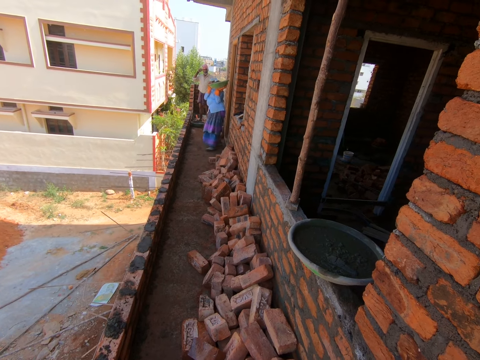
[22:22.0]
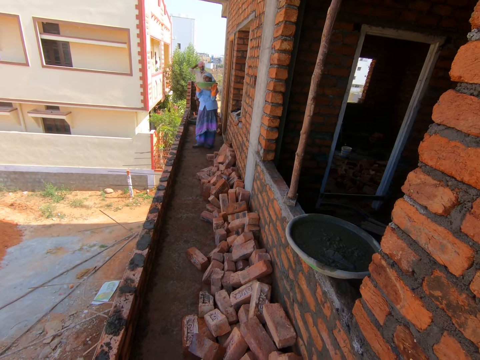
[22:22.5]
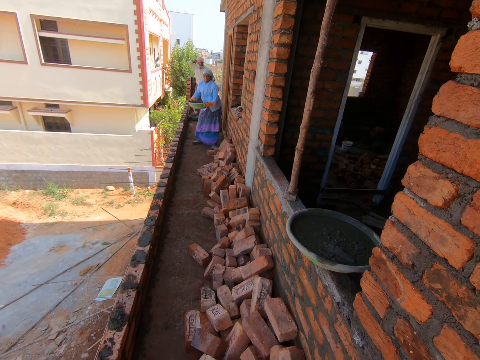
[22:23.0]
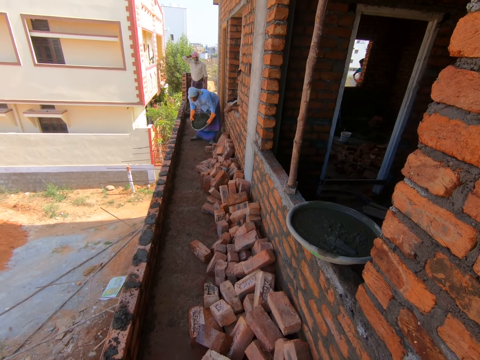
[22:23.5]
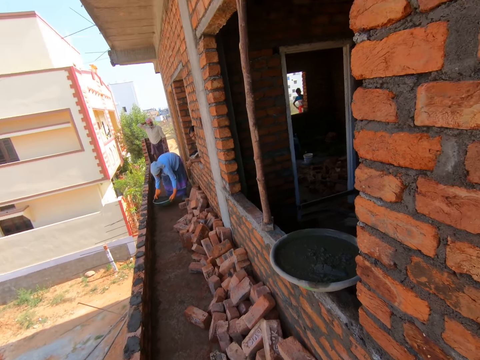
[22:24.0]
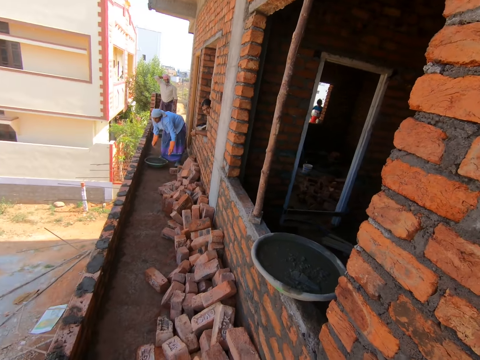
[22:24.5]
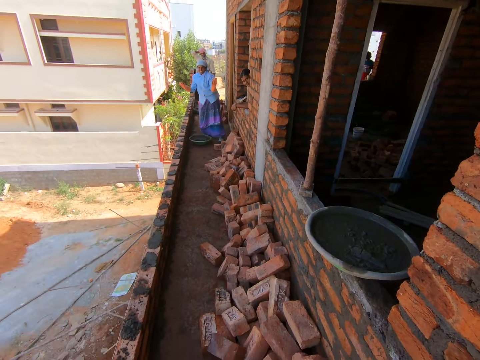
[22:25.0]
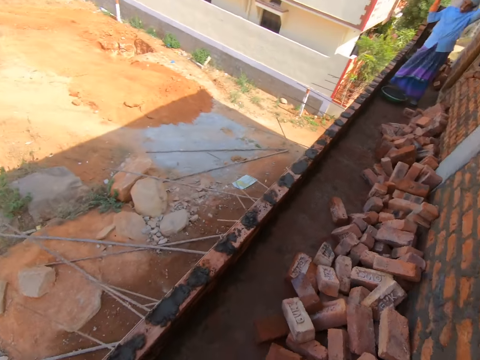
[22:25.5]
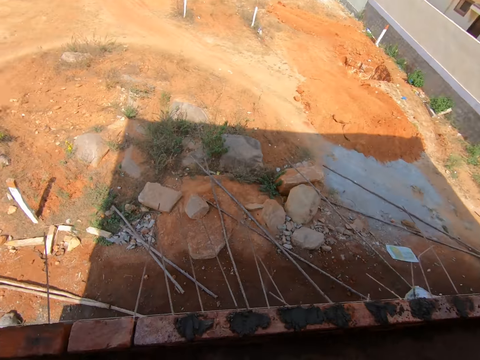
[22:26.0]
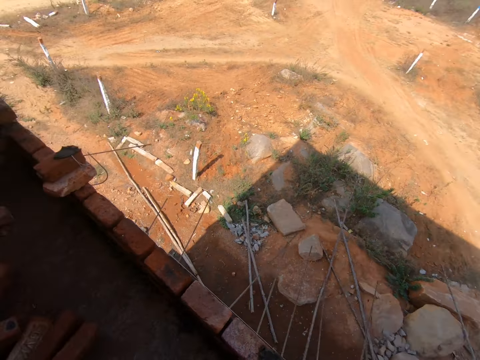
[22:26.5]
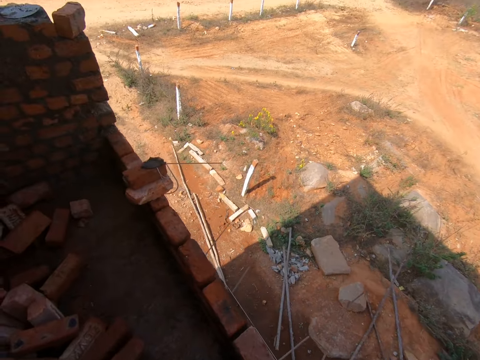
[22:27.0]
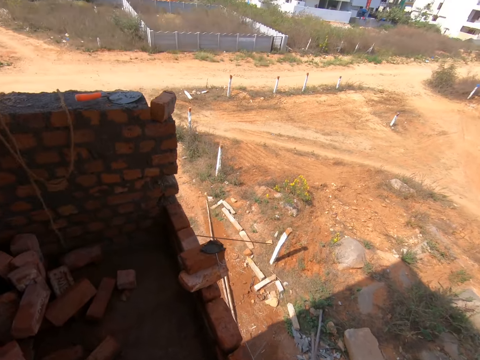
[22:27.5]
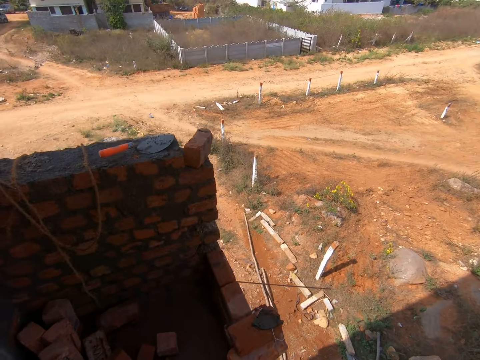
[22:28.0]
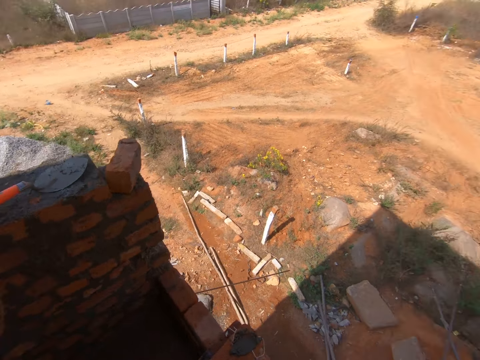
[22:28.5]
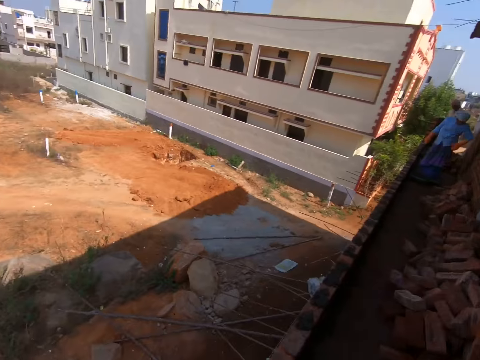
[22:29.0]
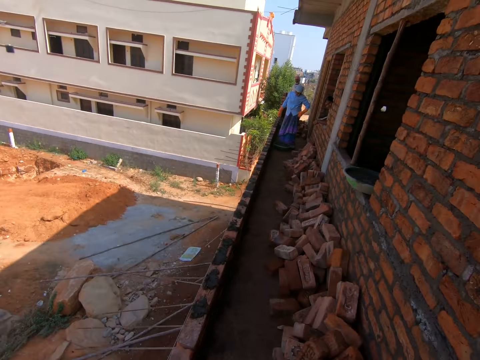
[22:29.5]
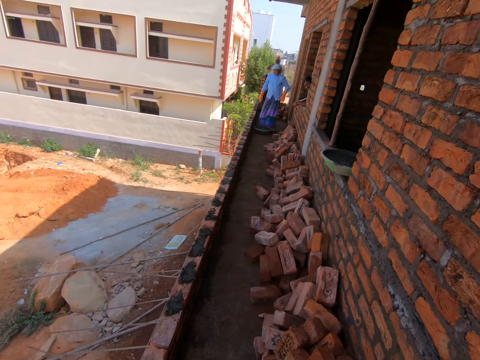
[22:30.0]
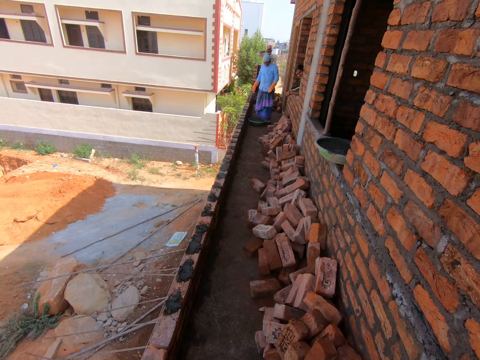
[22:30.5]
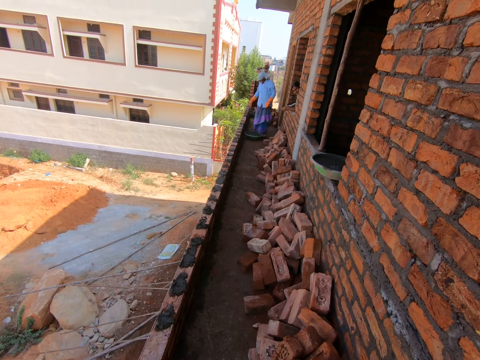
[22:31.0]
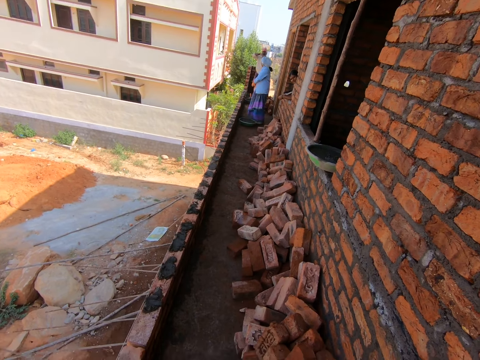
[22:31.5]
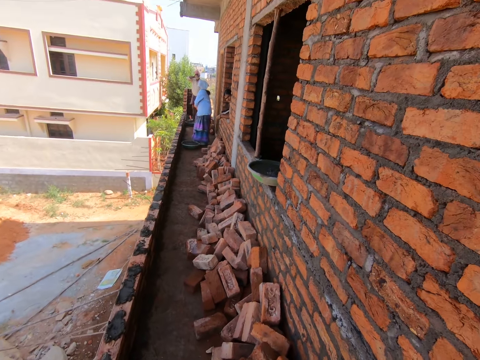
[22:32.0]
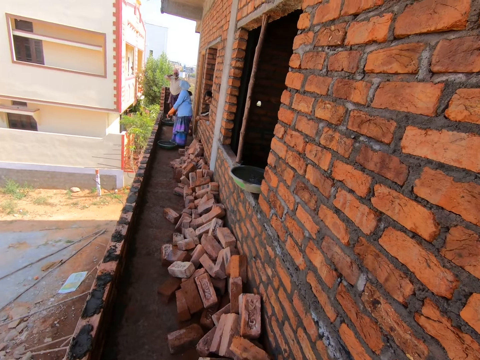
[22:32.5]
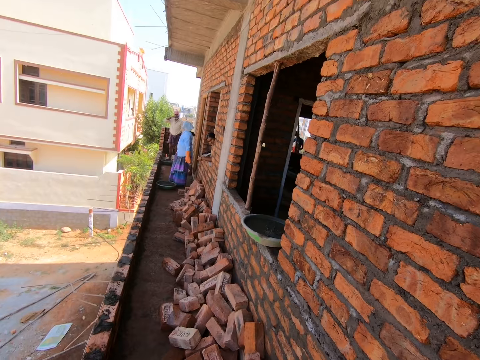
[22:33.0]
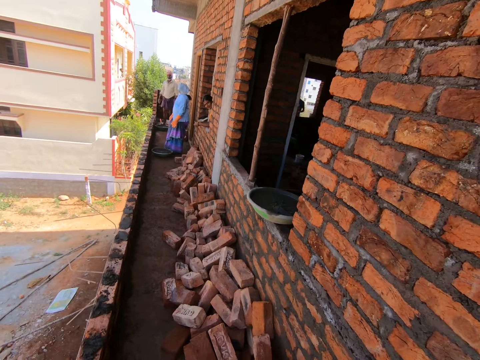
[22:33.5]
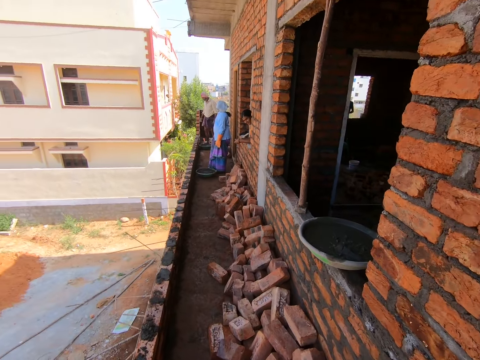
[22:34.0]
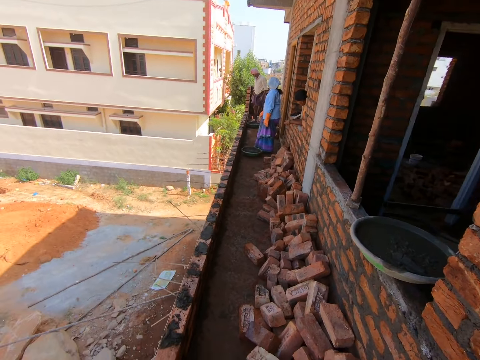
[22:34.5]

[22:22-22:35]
The camera wearer looks around the compound. They walk around the balcony. They look around the compound. They talk to another person through the phone.

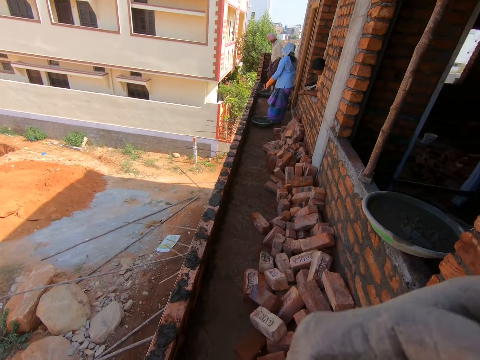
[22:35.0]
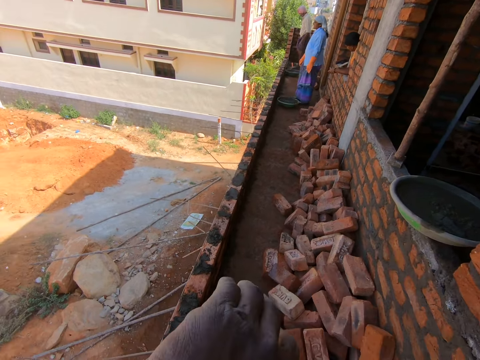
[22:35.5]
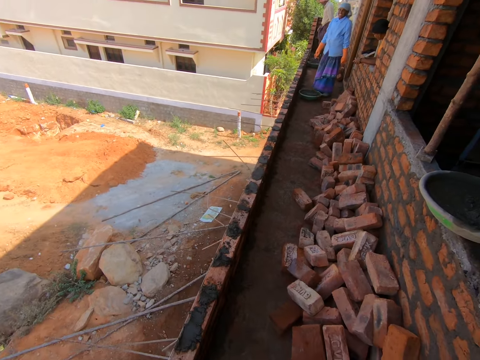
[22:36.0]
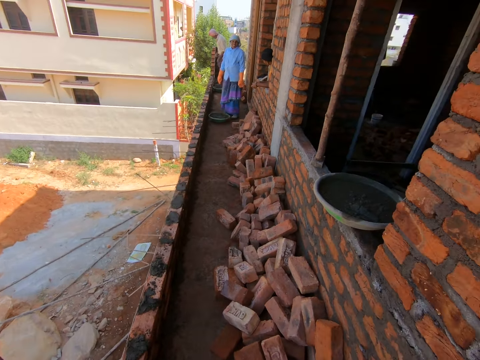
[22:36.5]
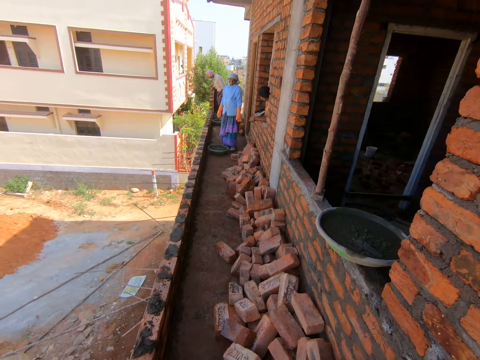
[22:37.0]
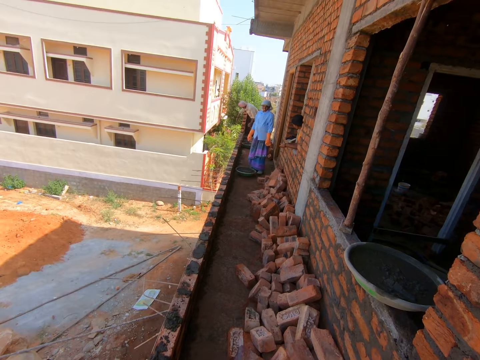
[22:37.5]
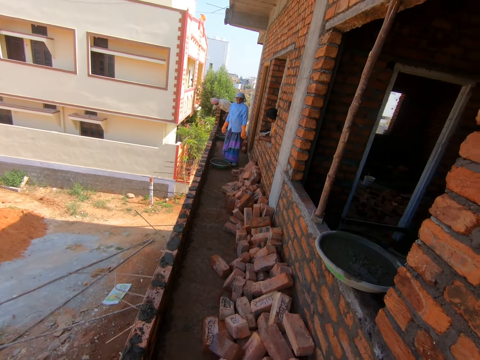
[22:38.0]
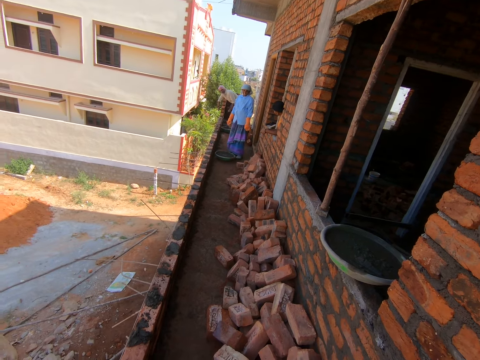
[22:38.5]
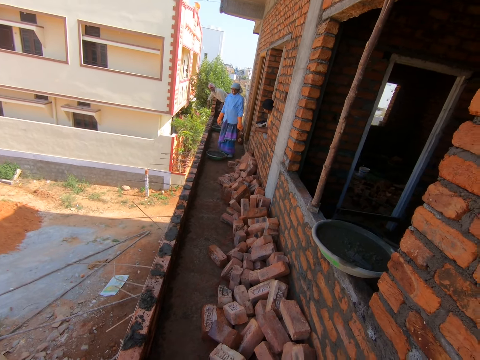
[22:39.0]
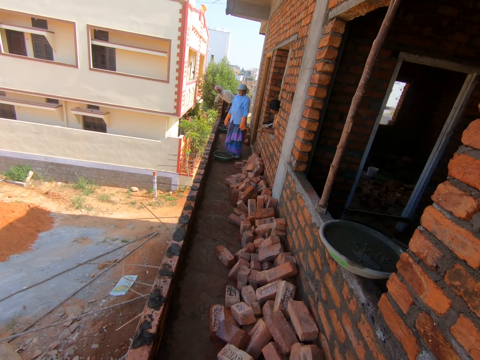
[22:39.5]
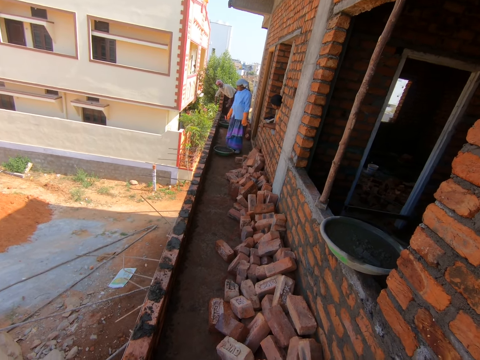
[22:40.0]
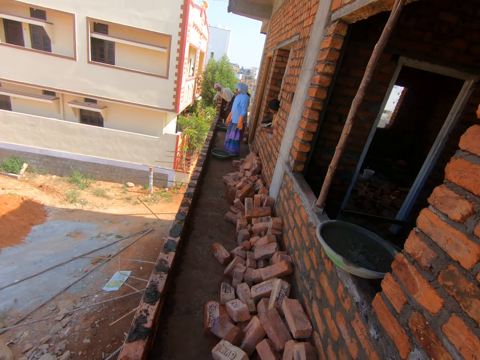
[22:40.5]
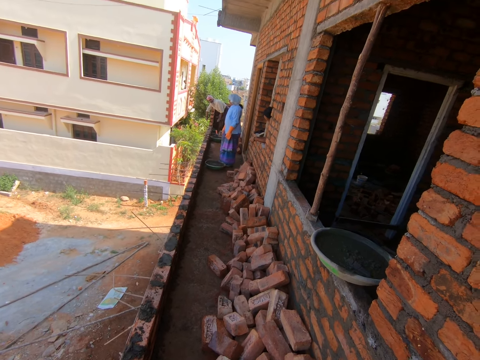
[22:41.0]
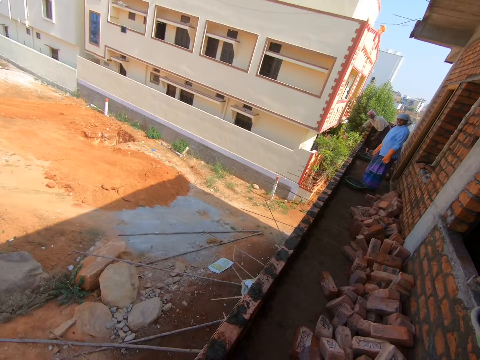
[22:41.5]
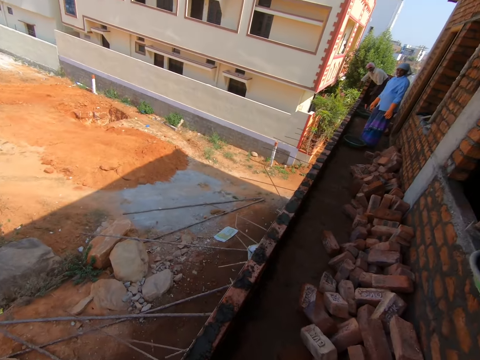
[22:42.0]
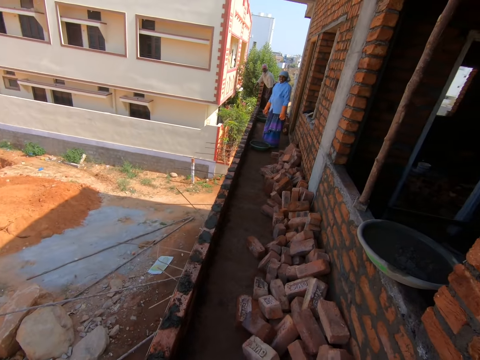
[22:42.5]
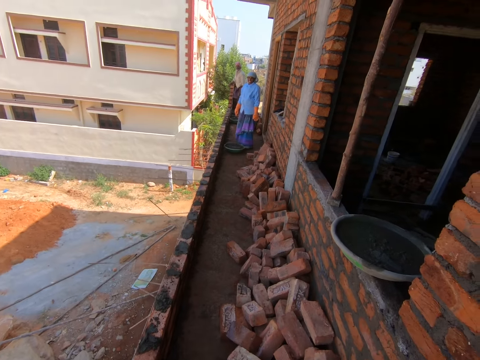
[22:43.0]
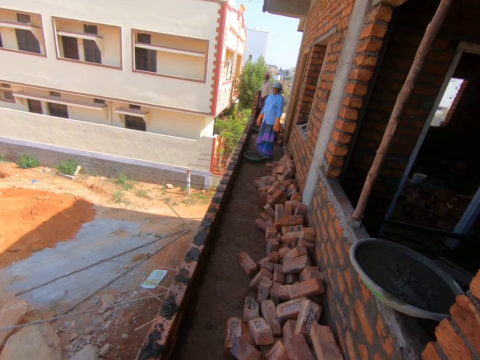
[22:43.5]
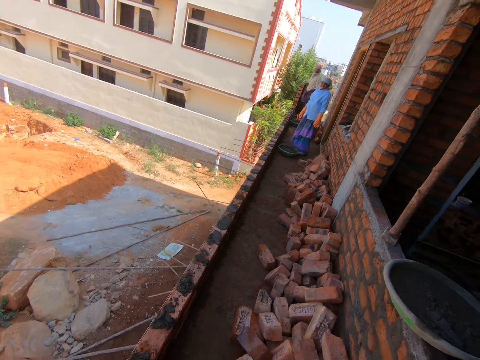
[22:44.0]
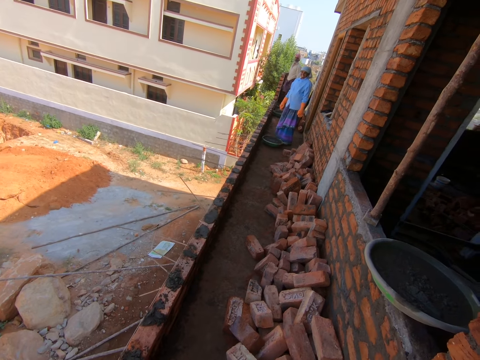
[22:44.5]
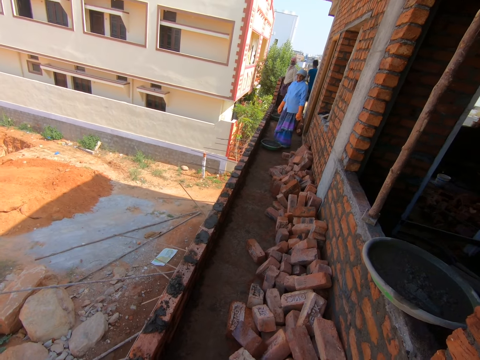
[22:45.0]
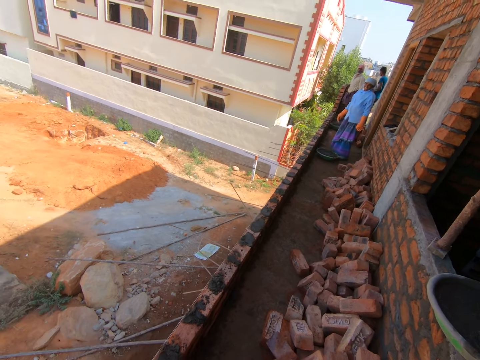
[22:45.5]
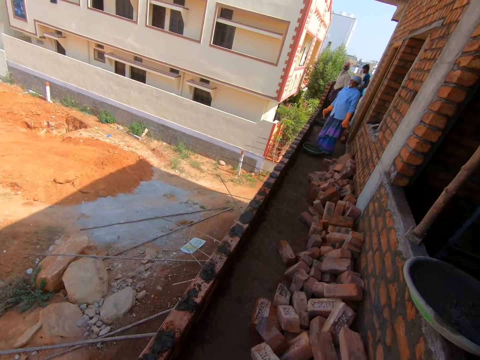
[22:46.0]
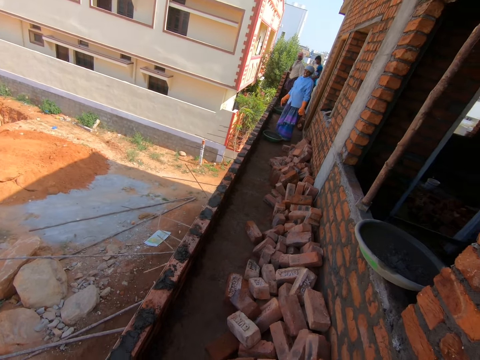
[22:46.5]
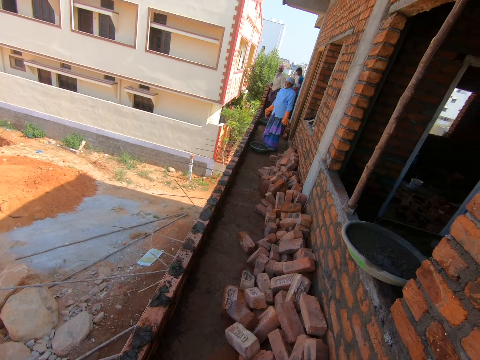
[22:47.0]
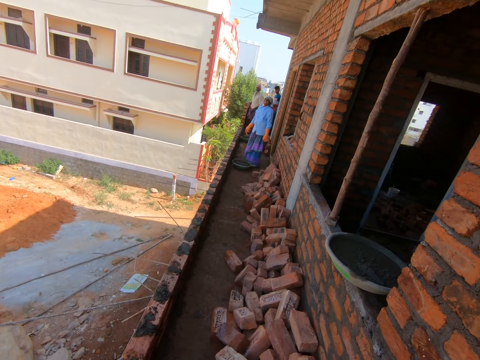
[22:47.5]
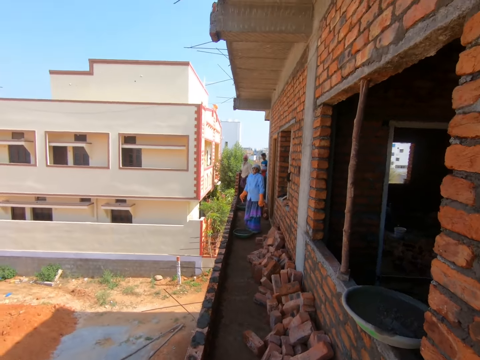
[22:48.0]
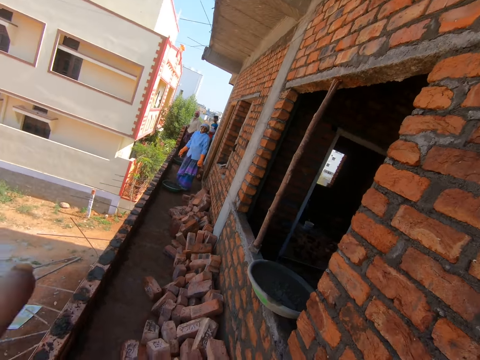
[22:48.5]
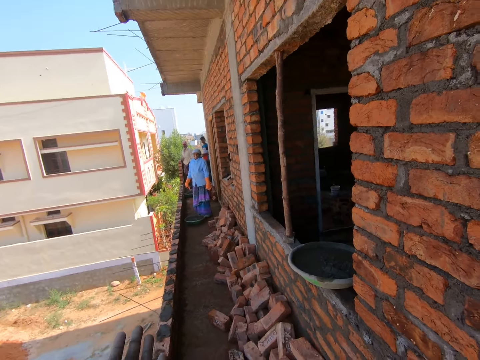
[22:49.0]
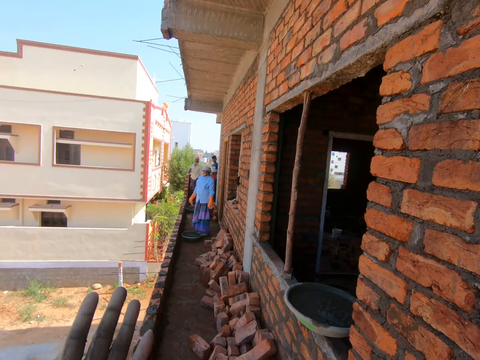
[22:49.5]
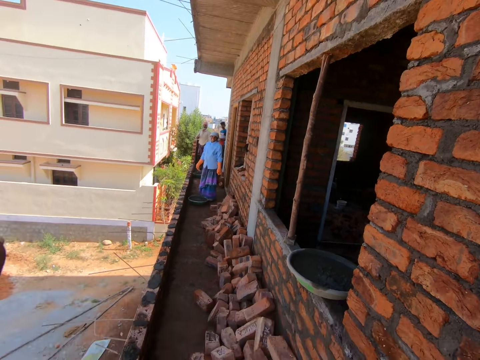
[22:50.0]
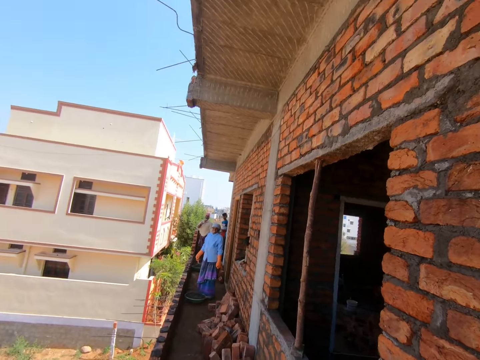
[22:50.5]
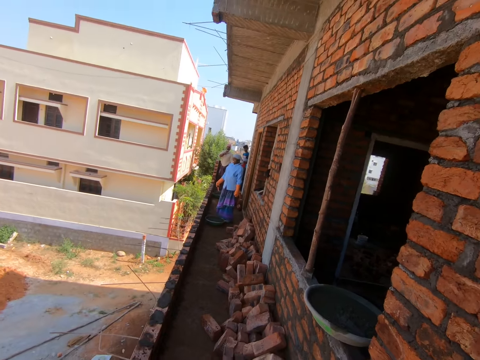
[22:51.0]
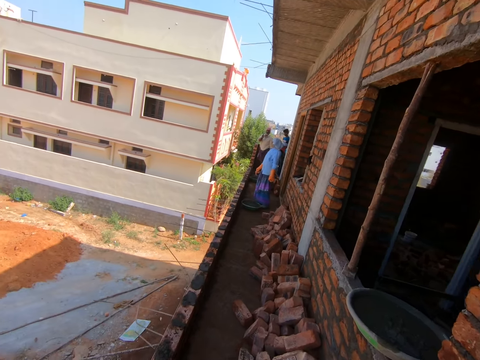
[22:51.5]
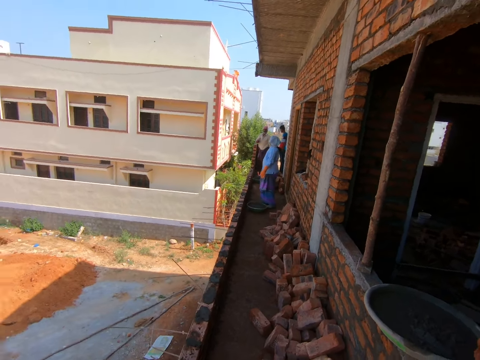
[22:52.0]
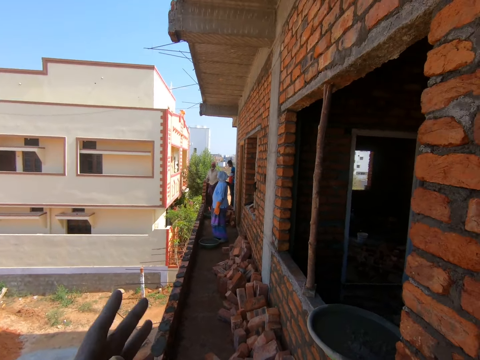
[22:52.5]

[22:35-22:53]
The camera wearer converses with a person.
